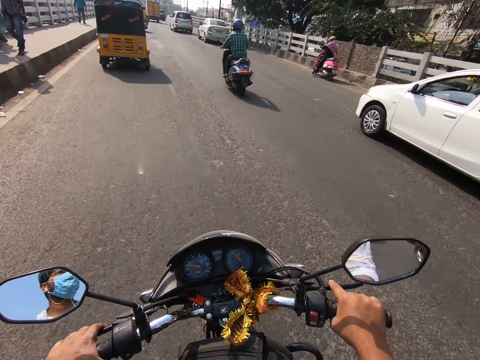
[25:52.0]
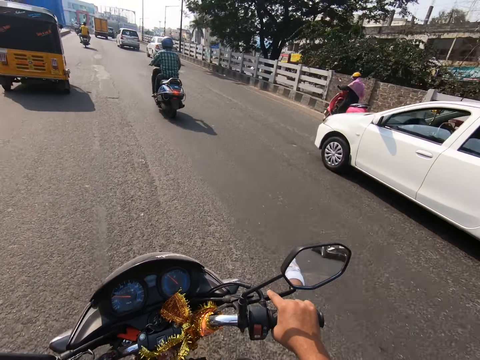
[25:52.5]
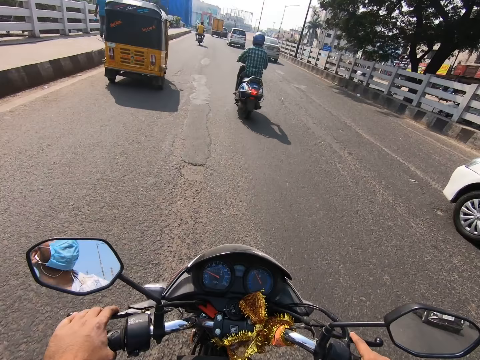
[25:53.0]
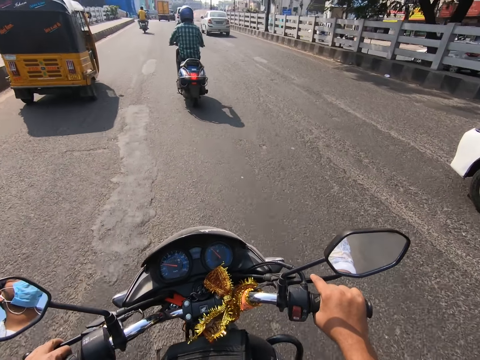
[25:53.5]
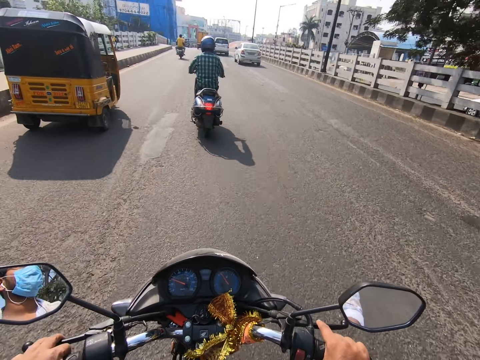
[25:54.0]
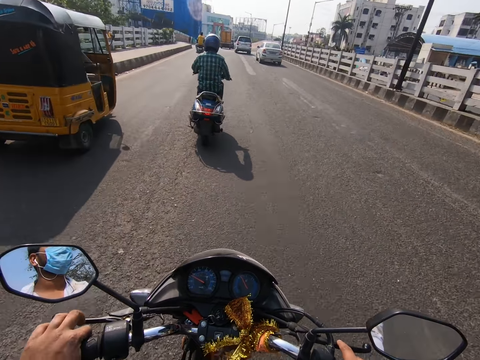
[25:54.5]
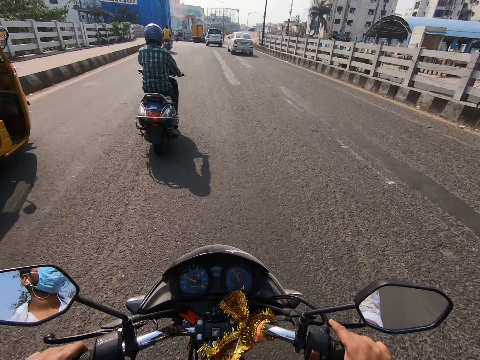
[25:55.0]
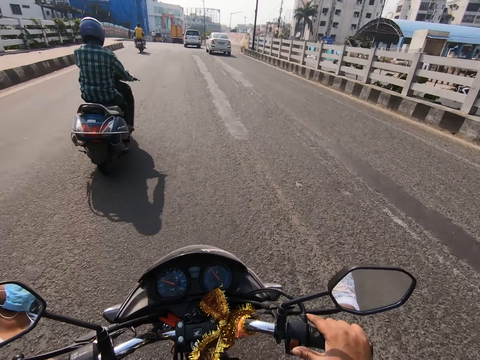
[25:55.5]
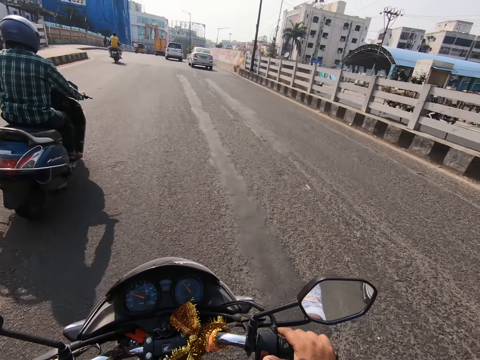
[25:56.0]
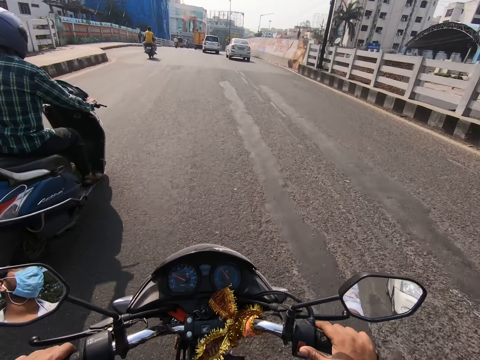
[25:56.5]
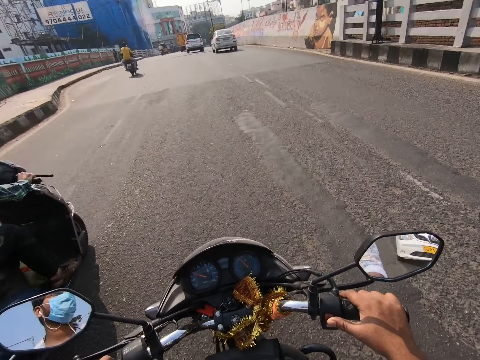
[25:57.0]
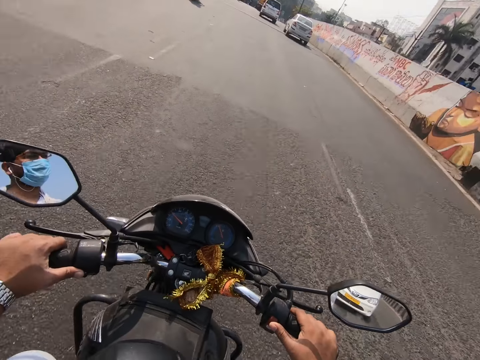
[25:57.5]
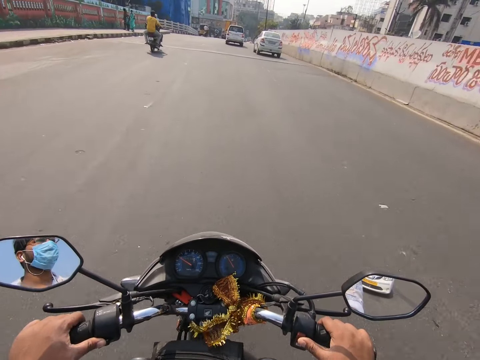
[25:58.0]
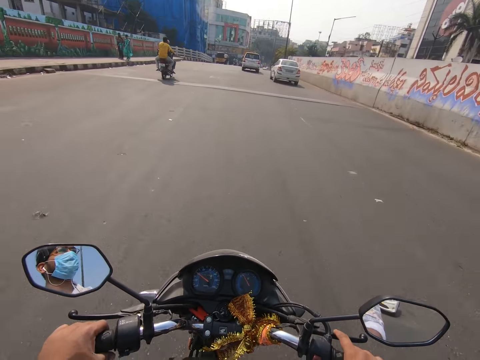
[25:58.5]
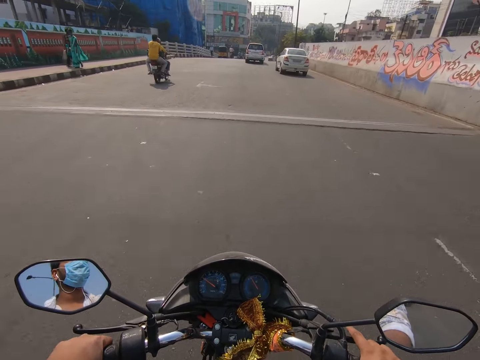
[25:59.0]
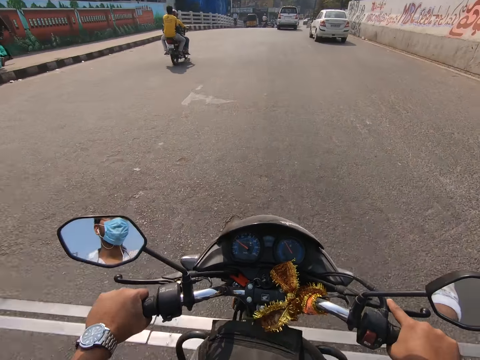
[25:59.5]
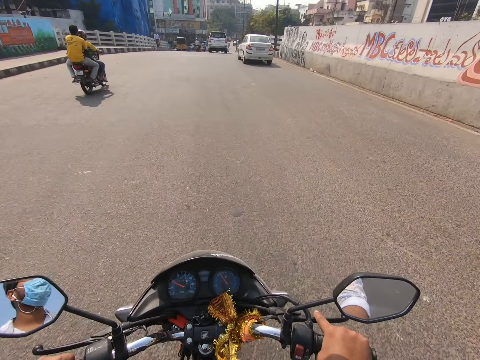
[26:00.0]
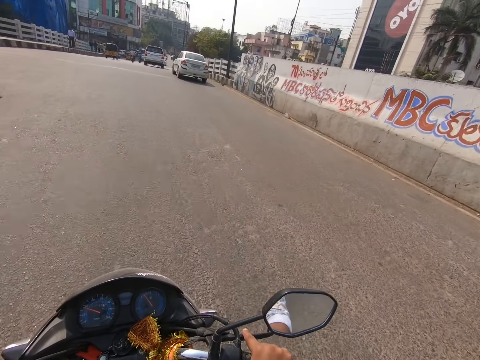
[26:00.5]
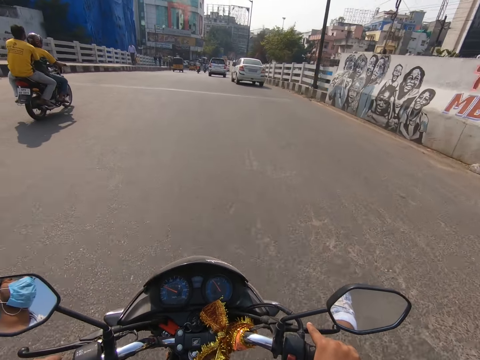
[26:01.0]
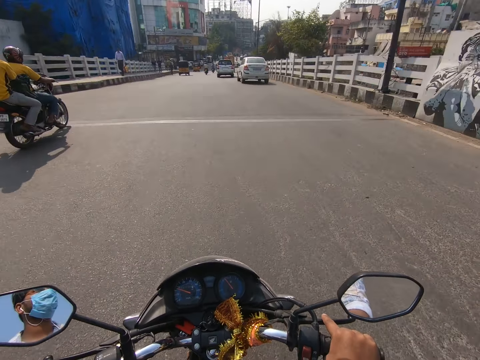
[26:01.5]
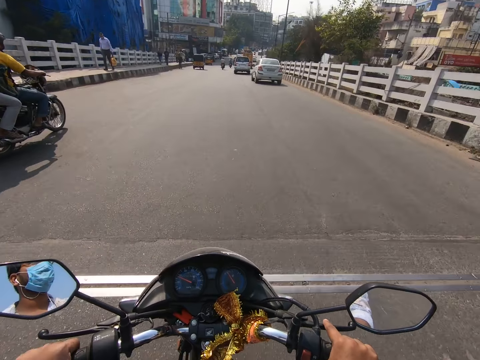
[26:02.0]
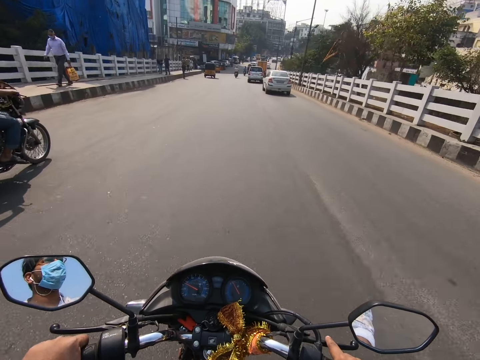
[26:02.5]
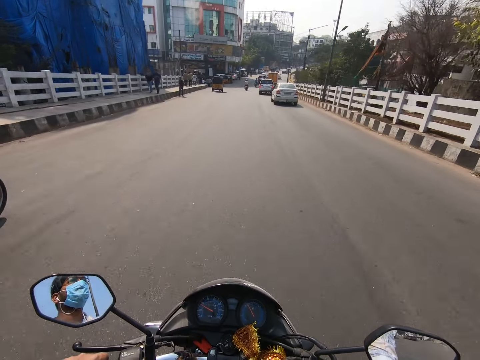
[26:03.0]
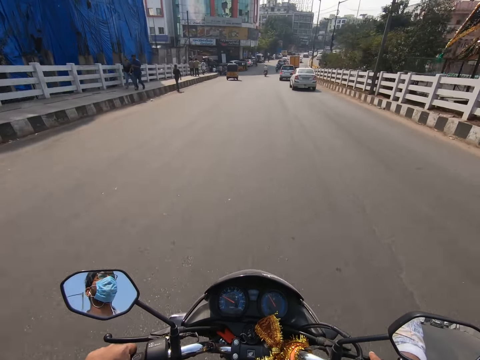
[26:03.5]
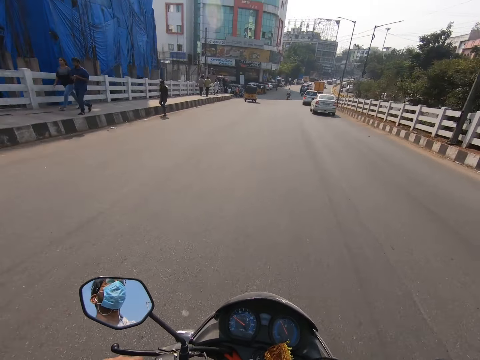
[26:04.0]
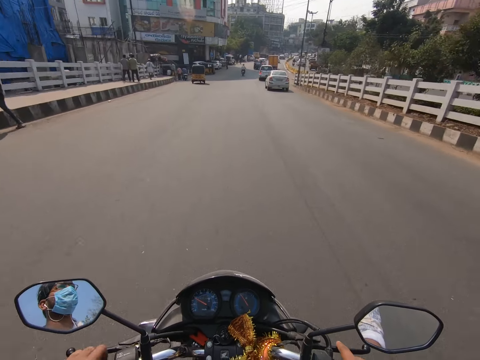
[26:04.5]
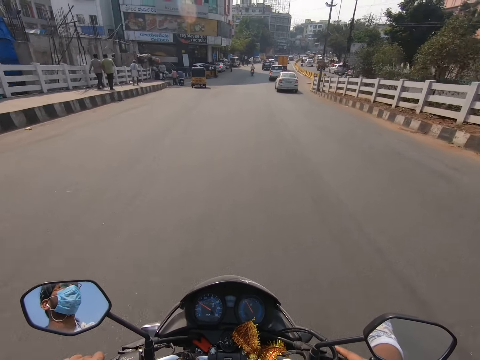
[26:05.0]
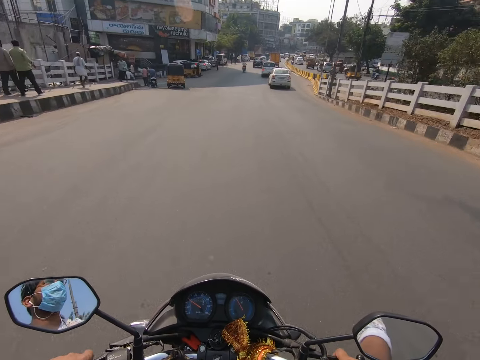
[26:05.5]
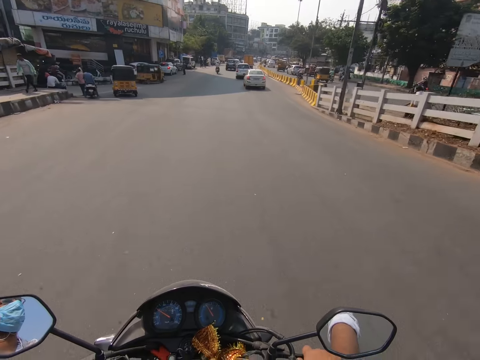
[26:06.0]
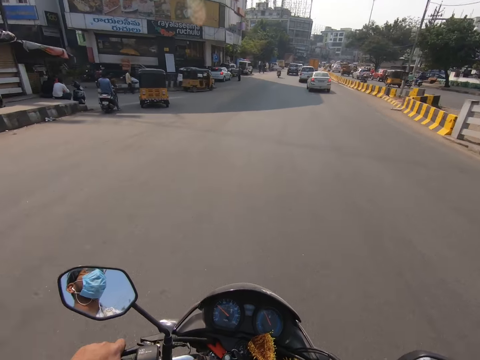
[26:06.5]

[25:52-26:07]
The camera wearer rides past a white car on the road. They ride past a rickshaw on the road. They ride past a bike on the road. They ride past the bike on the road again.

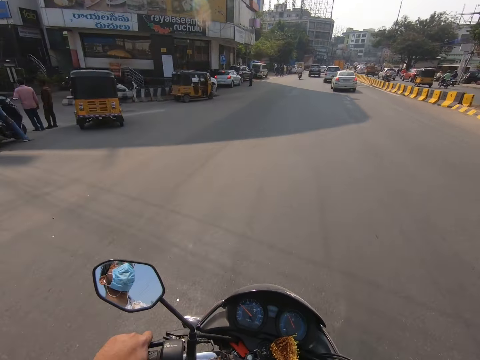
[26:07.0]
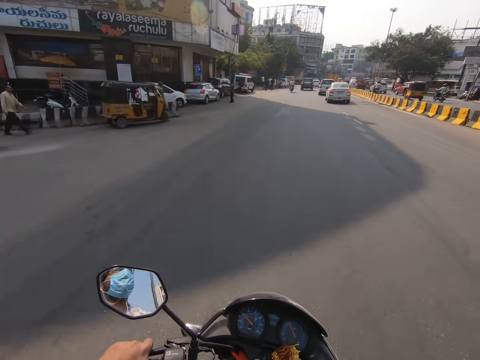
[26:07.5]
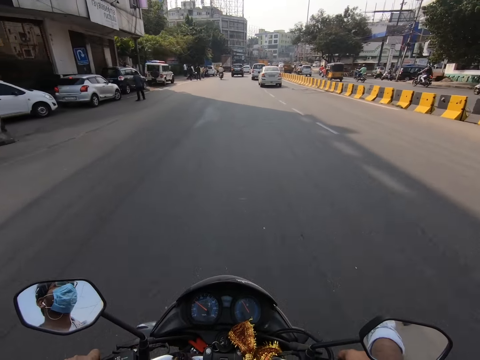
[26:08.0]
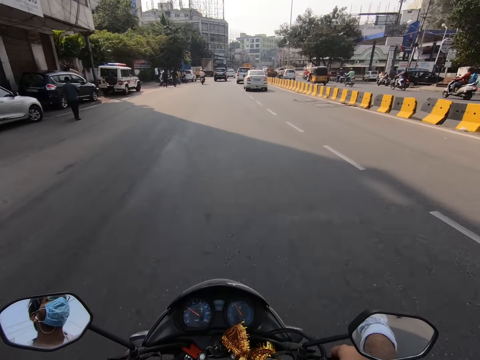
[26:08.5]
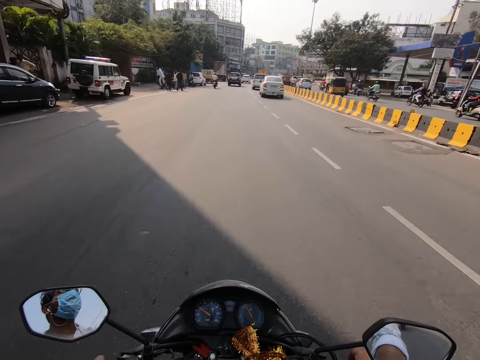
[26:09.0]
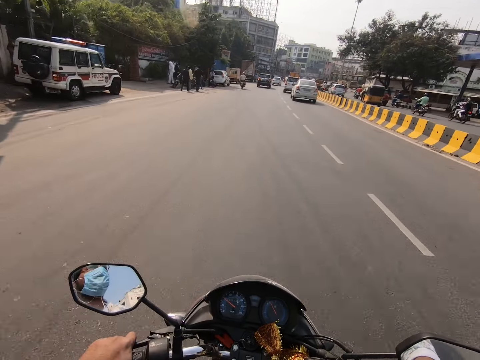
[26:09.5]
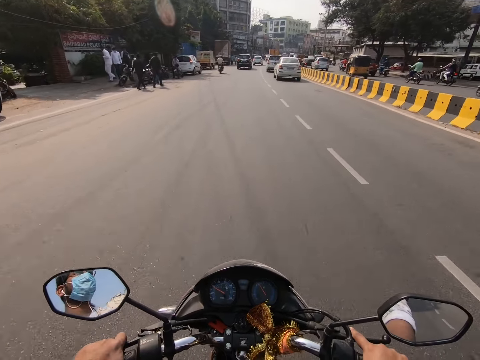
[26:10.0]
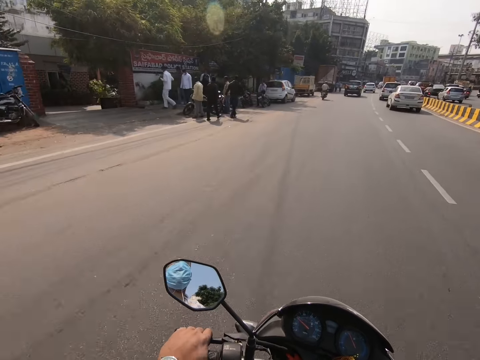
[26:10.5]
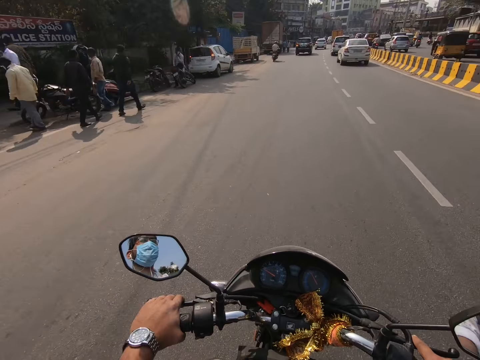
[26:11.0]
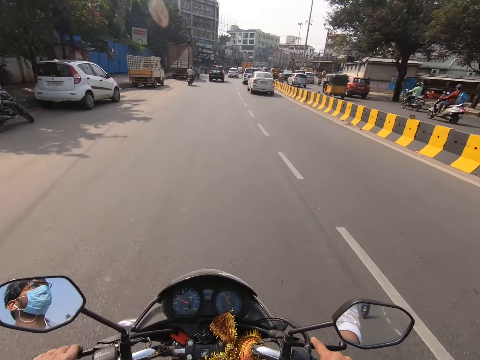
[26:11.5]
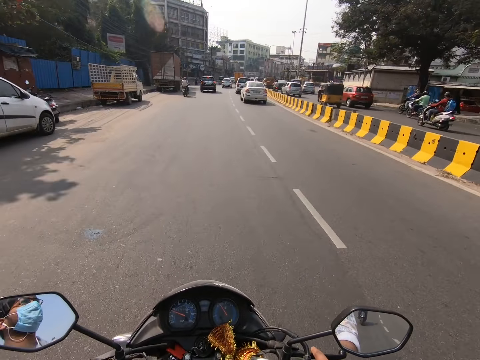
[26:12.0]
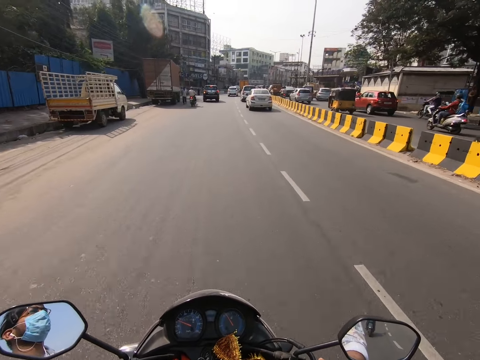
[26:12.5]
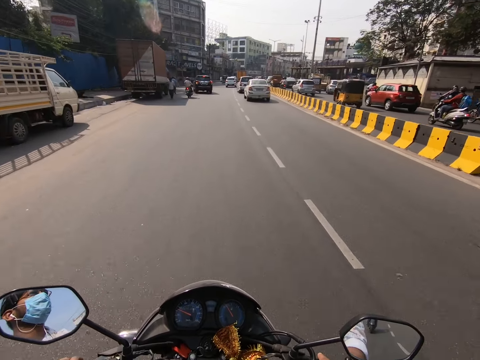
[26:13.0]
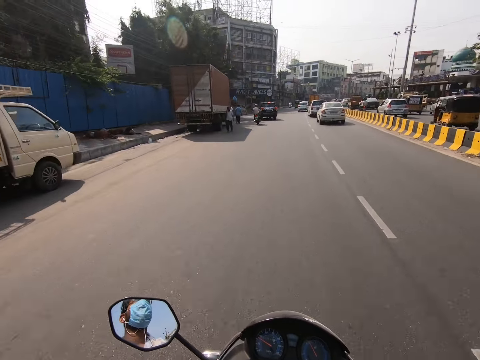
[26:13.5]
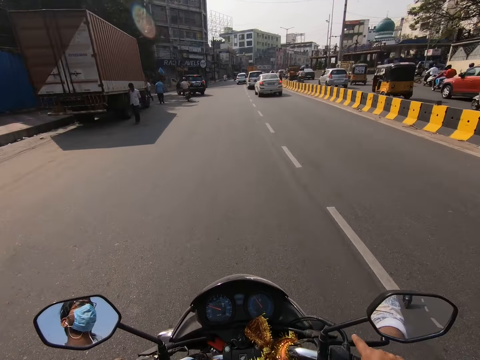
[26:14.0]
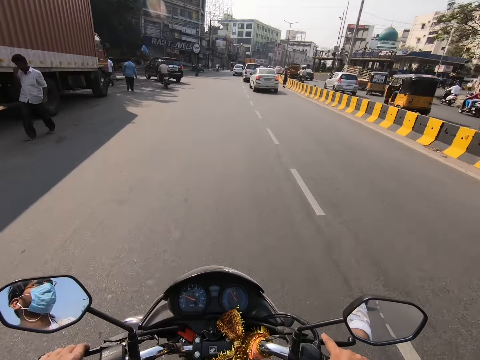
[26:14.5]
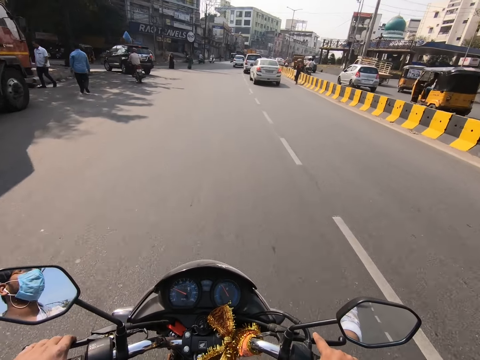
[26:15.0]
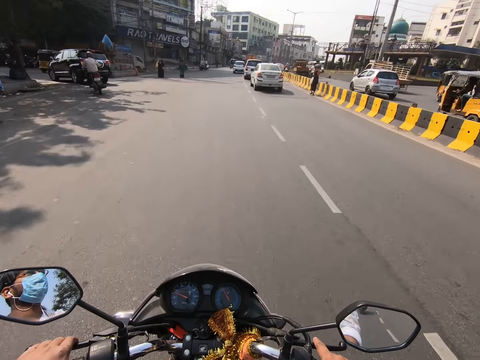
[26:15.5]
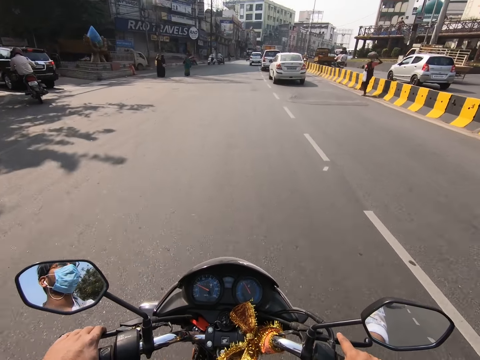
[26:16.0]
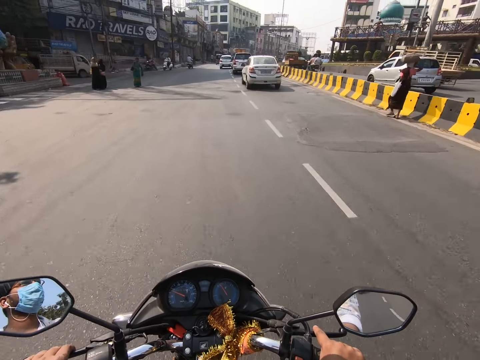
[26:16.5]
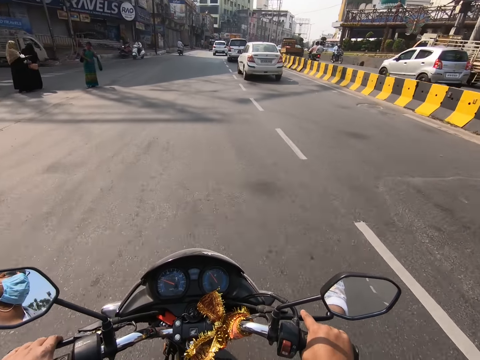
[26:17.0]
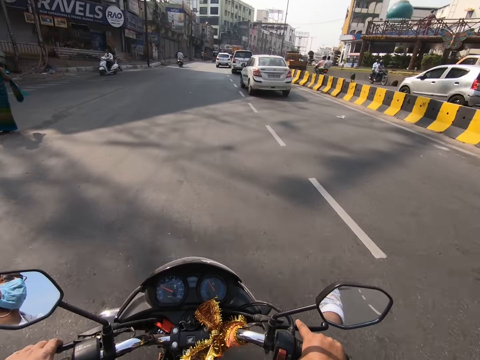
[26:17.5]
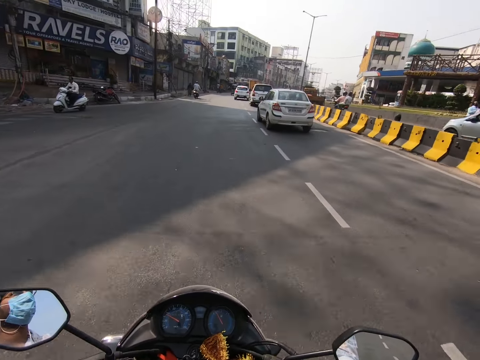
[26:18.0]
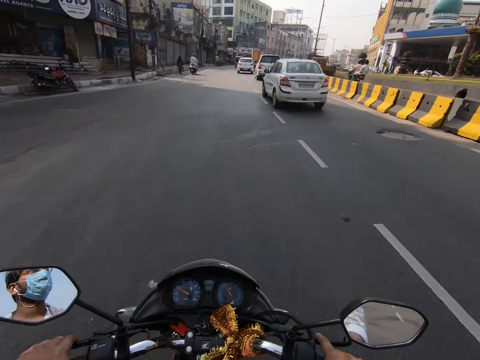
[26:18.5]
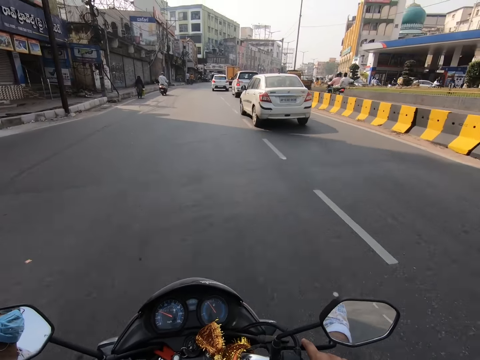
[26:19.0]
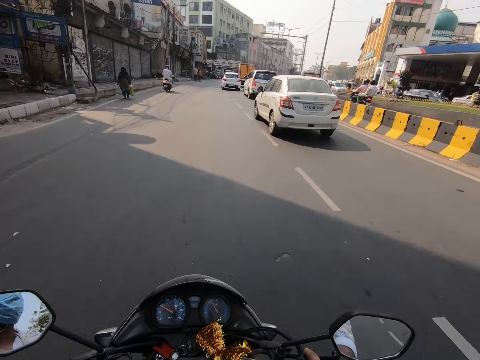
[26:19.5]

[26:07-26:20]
A group of bikes ride on the road. The camera wearer rides past a group of people on the road.
